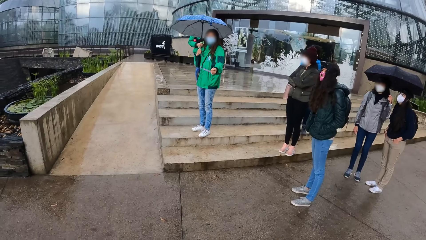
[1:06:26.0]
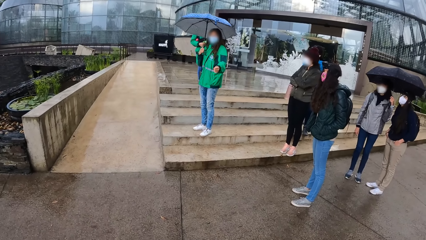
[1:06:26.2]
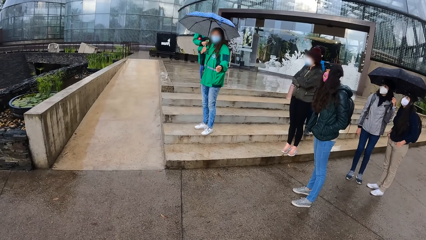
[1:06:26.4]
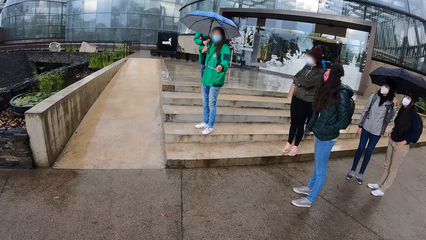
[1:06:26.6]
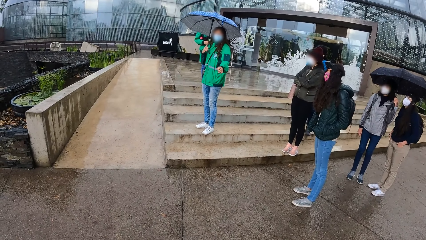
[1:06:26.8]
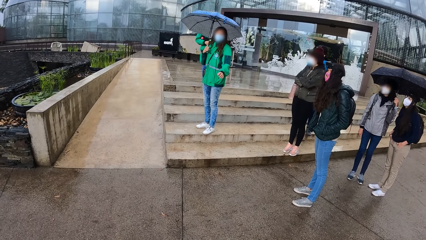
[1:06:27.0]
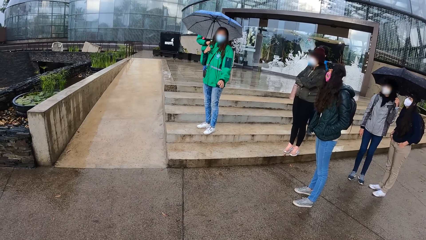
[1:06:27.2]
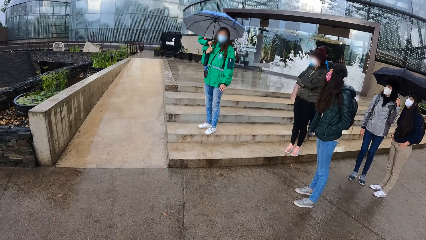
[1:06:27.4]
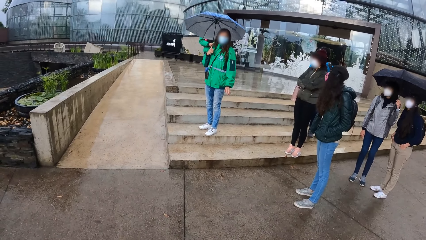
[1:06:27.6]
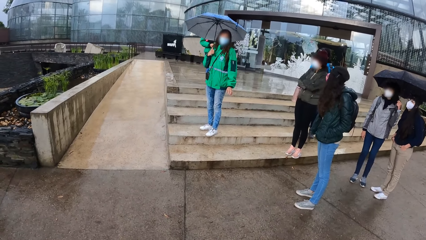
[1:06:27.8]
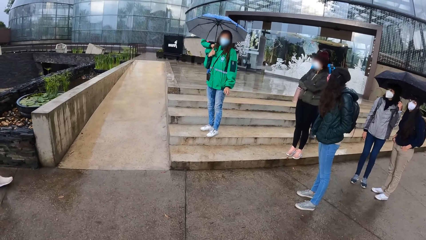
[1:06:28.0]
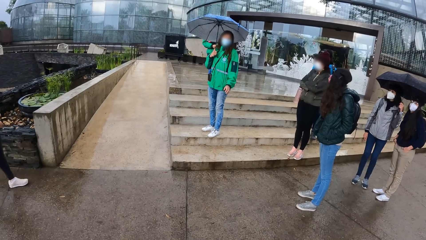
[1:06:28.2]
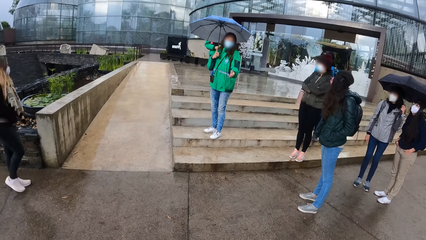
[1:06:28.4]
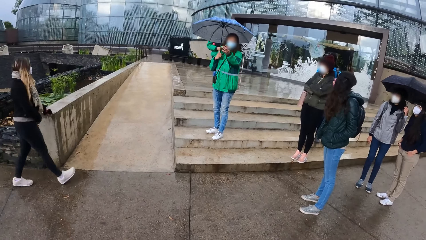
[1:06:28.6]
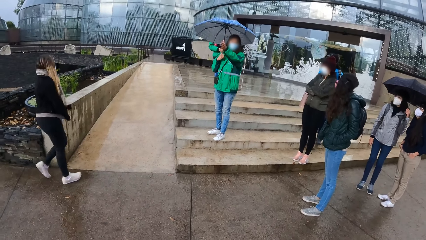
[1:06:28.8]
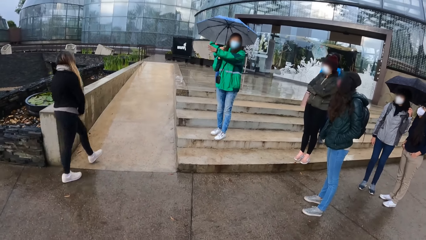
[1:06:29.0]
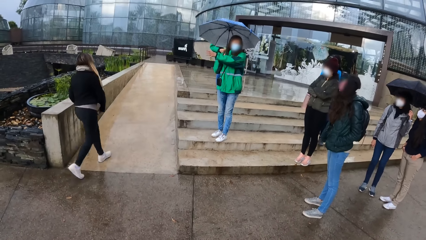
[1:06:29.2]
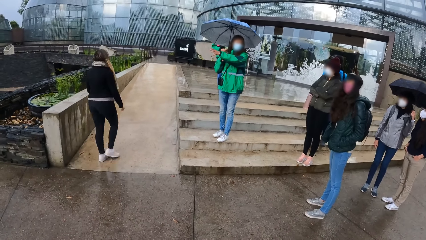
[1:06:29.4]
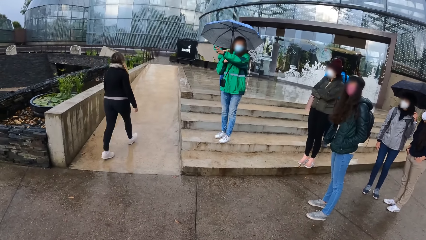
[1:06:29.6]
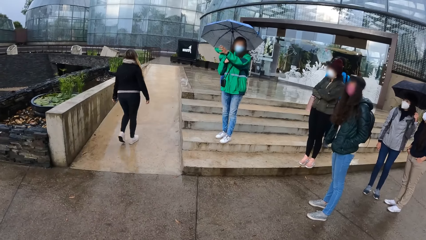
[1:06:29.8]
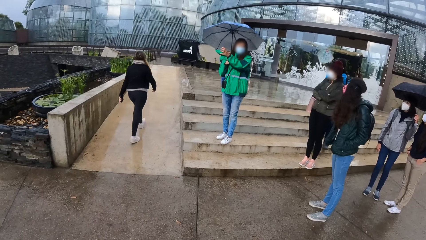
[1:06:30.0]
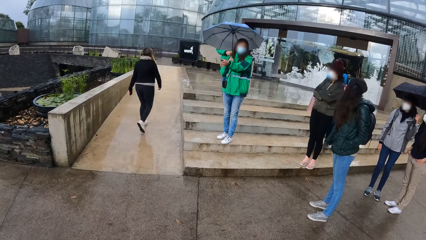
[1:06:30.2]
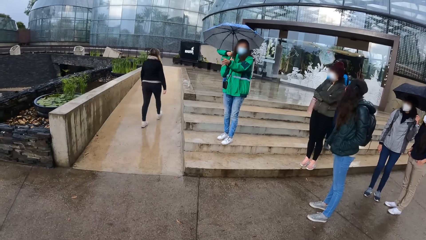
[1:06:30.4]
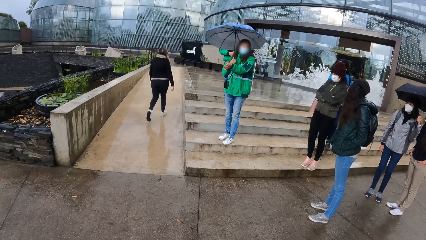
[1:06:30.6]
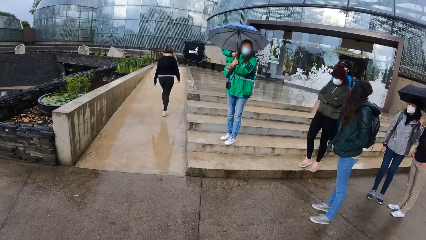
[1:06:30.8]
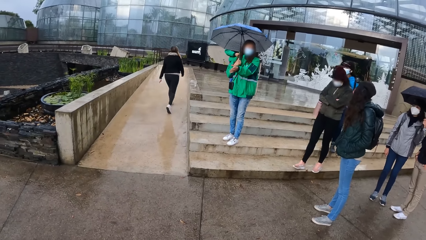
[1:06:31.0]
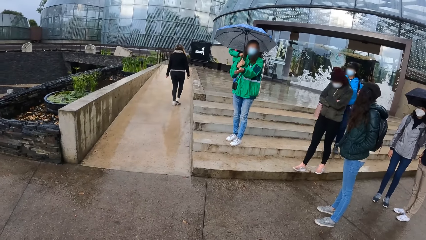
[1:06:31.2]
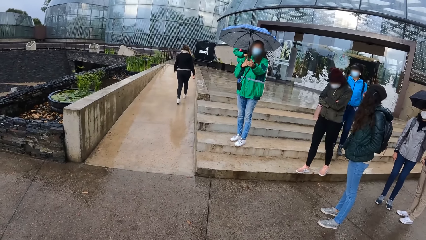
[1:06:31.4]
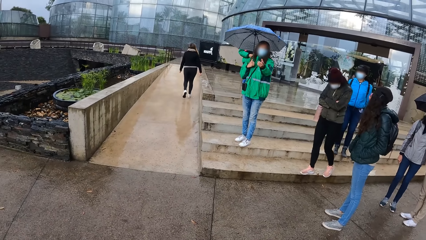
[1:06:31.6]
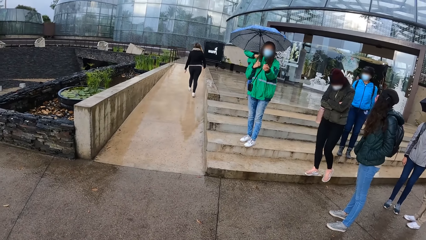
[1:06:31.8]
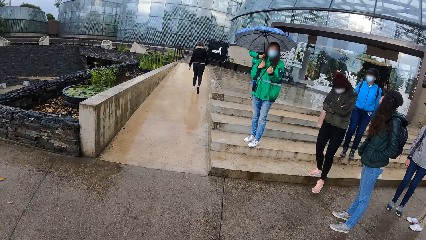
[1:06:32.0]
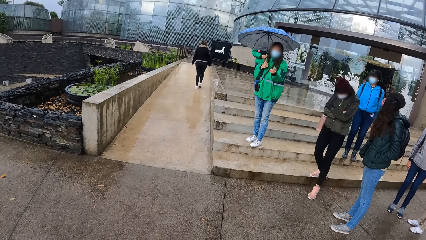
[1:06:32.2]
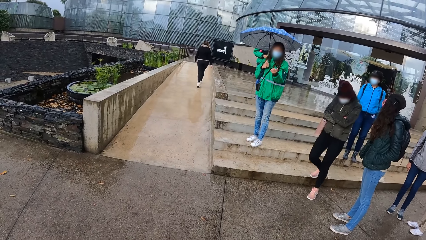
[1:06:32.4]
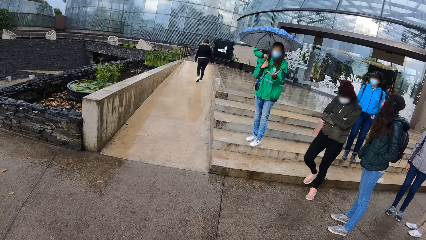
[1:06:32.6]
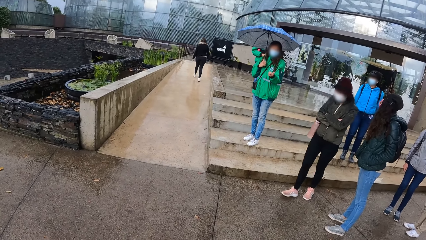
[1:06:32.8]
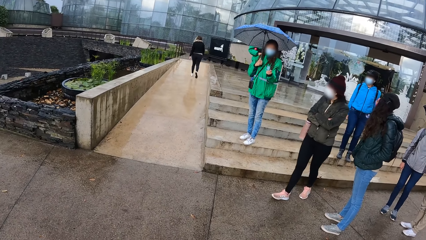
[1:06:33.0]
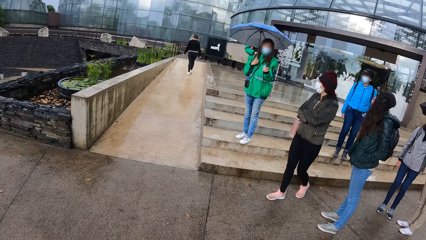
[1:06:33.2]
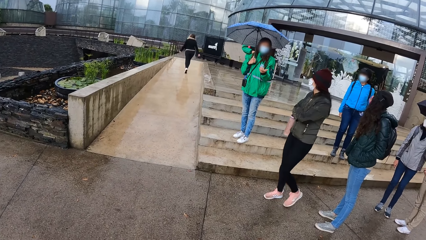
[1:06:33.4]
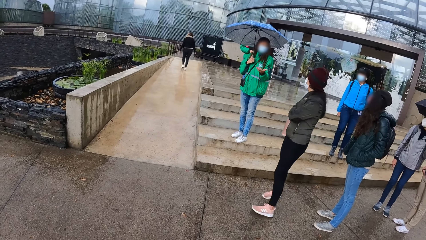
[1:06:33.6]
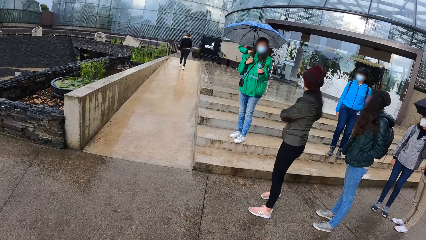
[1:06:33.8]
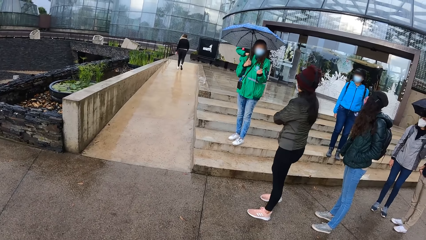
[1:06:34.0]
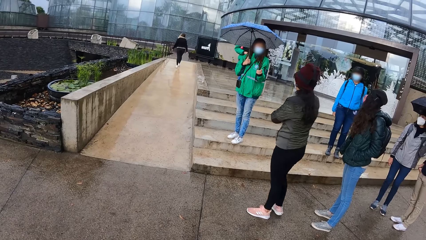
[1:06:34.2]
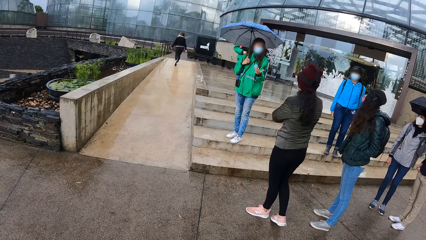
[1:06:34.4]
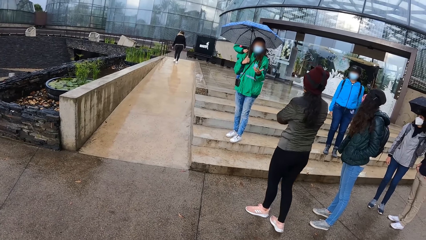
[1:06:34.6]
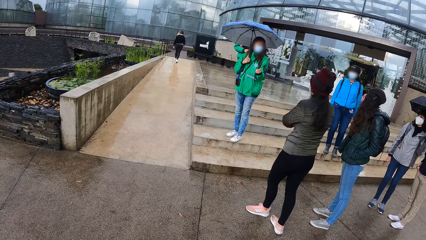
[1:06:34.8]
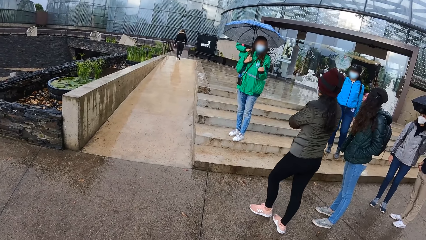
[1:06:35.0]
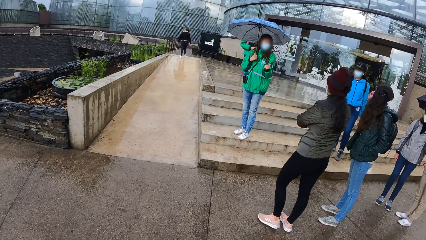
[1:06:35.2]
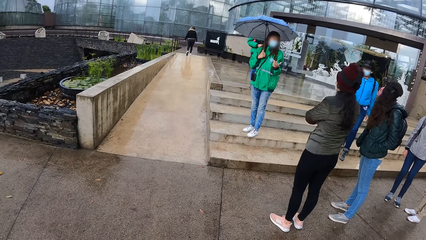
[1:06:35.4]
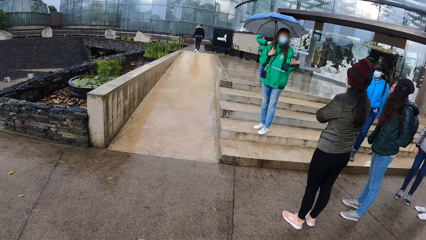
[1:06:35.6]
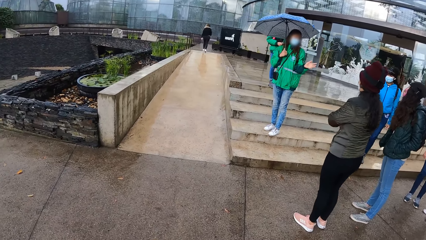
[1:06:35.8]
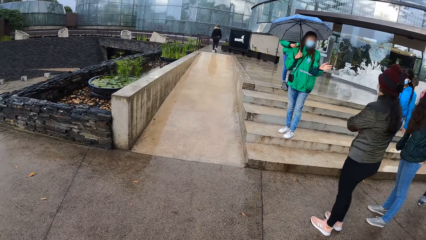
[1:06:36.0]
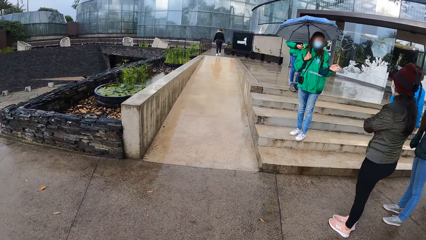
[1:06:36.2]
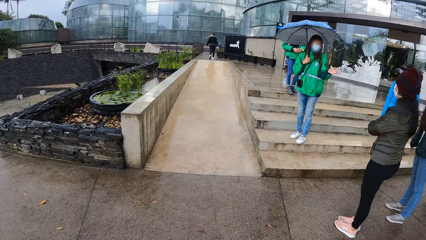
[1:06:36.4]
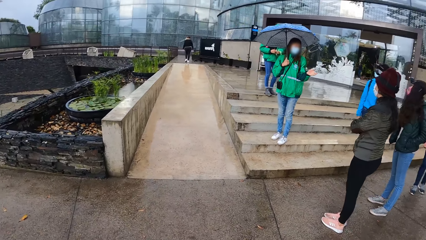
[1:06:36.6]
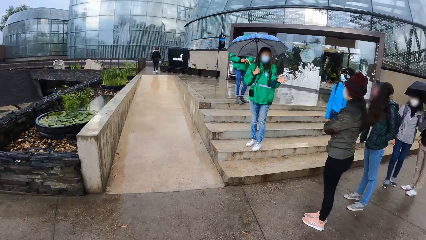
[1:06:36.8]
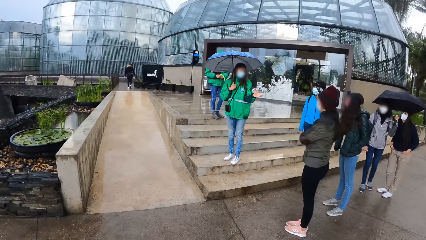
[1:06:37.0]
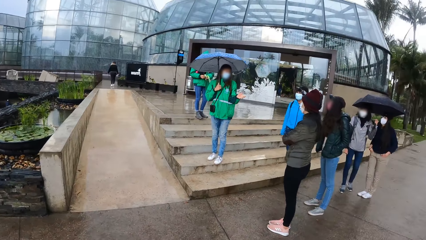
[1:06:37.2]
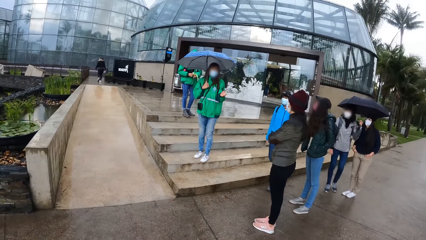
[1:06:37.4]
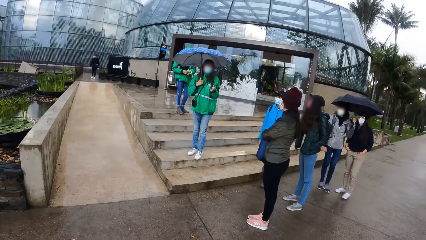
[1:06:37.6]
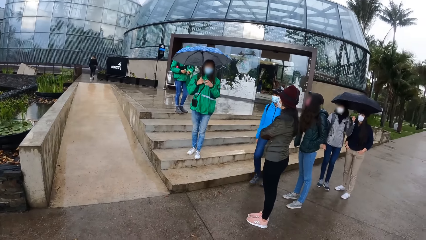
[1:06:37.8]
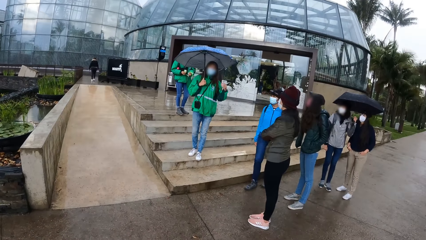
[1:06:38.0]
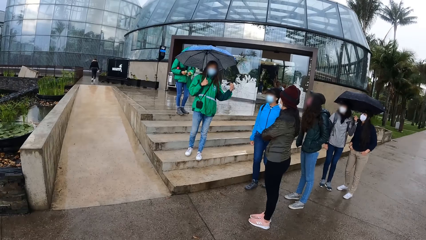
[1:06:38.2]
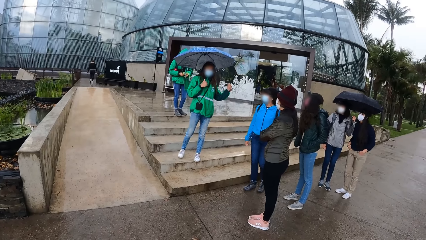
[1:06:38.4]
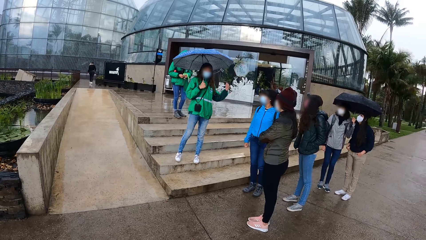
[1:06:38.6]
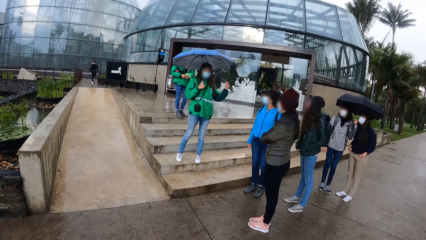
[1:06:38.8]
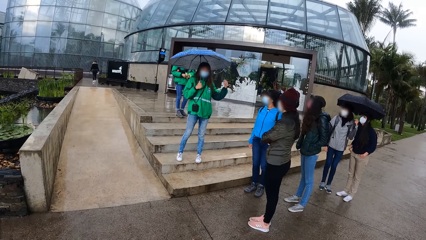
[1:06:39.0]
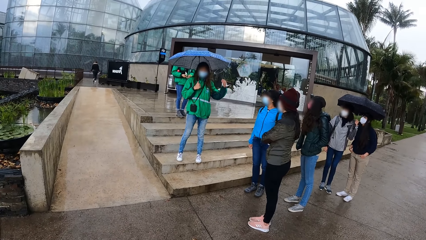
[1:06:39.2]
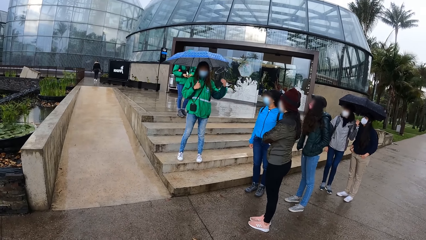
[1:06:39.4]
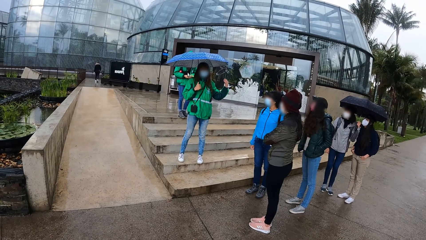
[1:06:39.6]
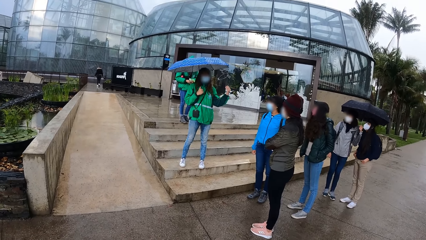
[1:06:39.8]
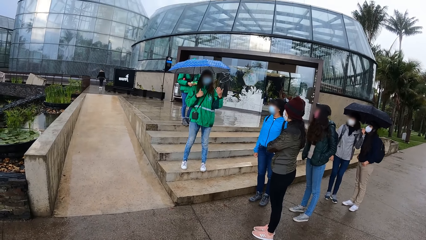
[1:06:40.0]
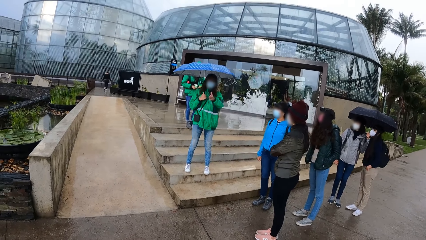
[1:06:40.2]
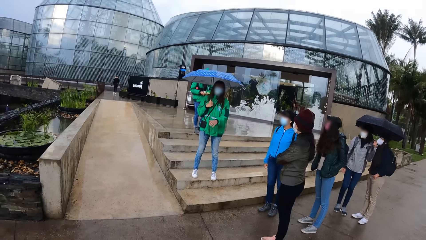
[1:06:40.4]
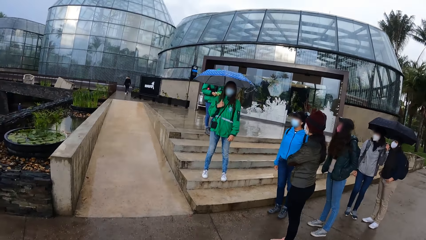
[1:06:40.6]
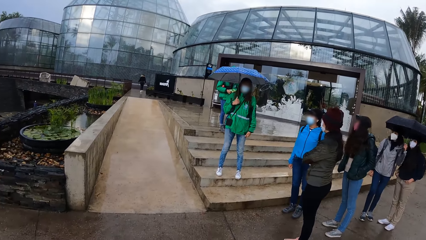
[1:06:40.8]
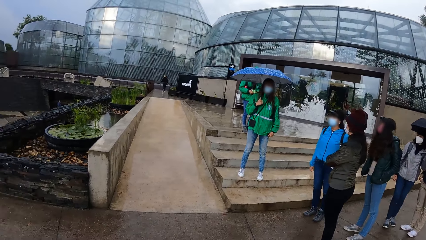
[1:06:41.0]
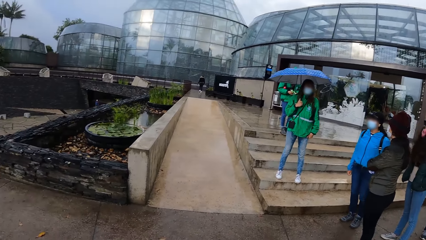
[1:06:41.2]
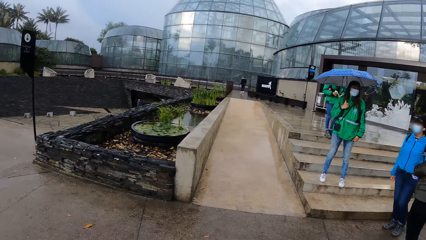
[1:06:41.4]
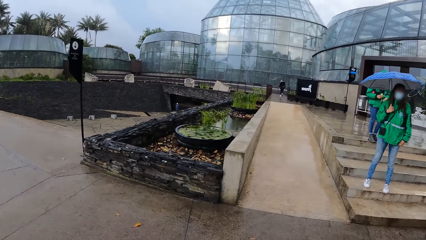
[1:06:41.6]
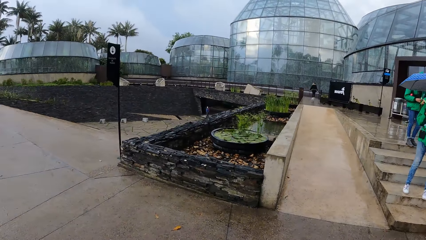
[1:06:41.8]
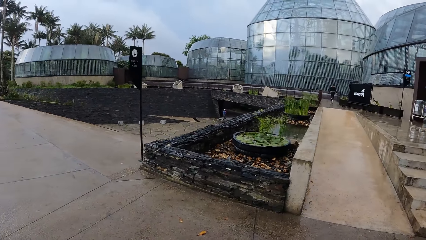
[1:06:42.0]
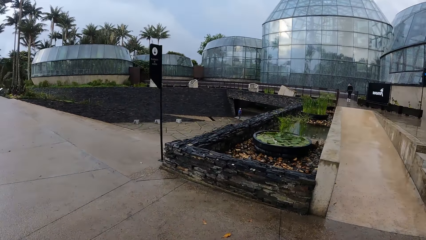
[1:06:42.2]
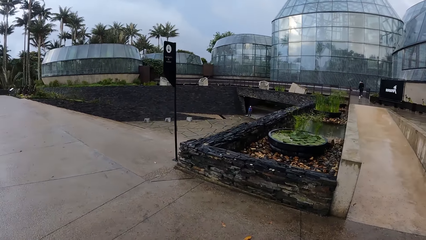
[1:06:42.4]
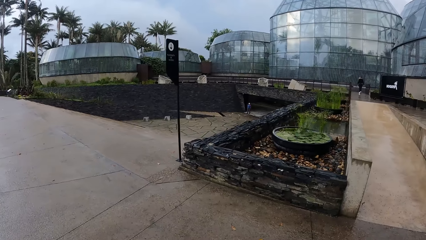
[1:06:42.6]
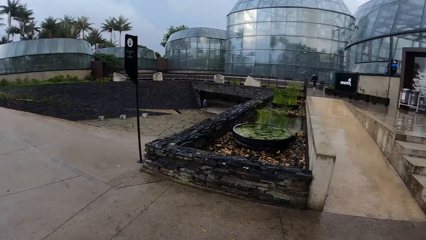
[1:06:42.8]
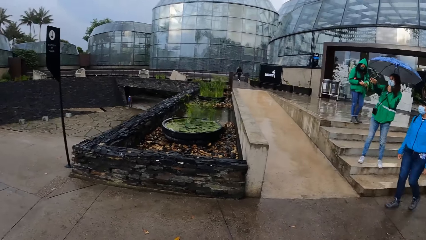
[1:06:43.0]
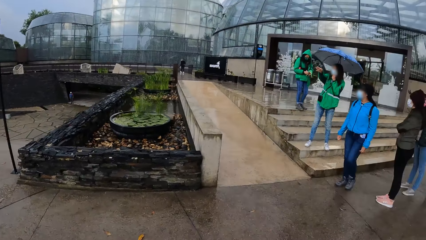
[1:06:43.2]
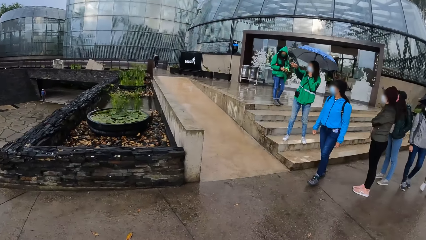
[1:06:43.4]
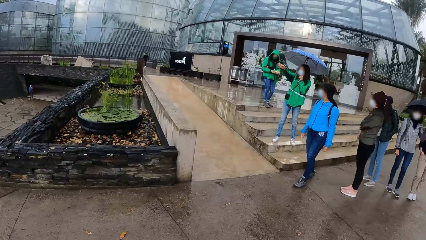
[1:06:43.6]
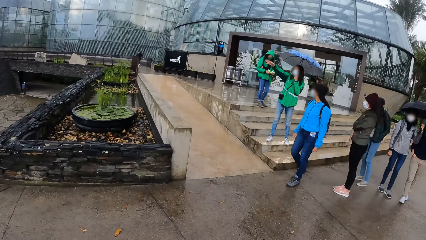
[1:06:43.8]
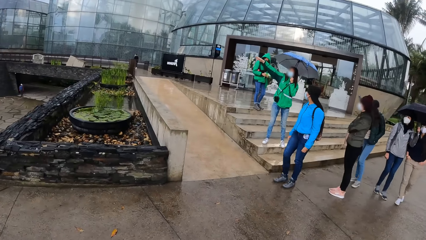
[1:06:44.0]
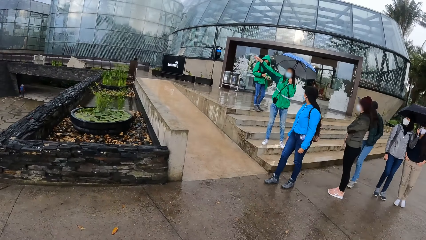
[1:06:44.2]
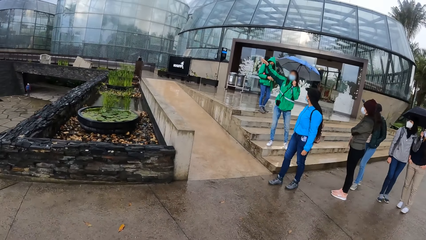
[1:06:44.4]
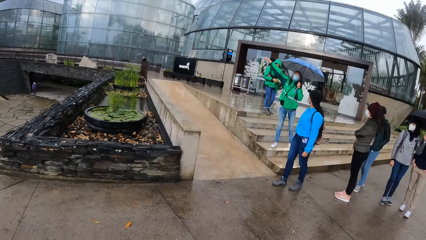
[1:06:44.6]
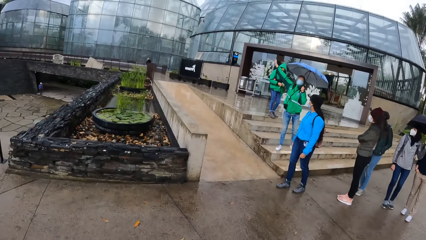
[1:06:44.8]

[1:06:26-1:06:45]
A woman moves around. A second woman converses with five other women. One of the five women moves around. A woman walks down a stair onto the pavement. Another woman walks down the stairs onto the pavement. Another of the five women walks around. A woman sorts tags with both hands. The second woman speaks to the five women. The camera wearer looks around. They walk on the pavement. The second woman gives directions. The woman who walked down the stairs onto the pavement walks on the pavement.
